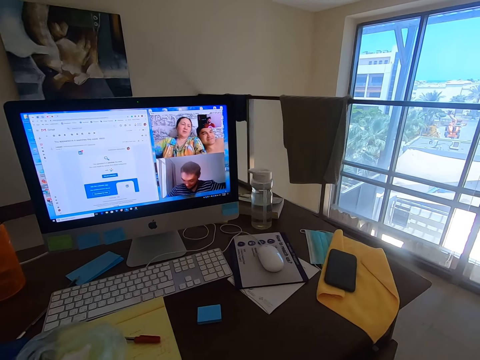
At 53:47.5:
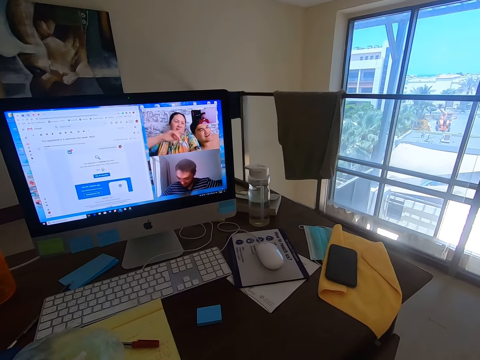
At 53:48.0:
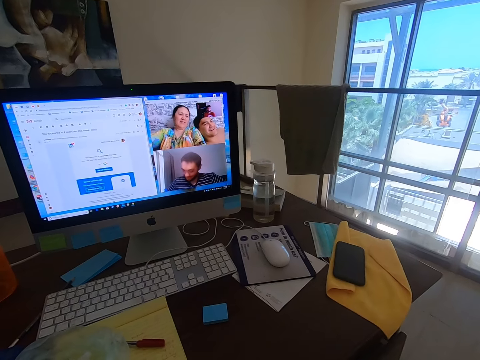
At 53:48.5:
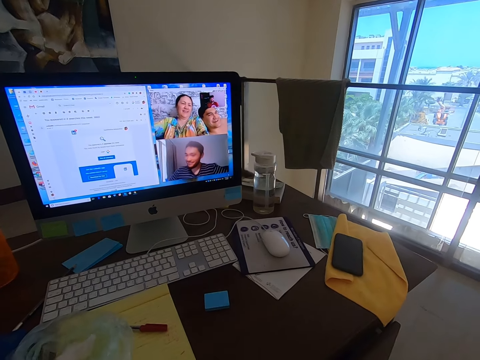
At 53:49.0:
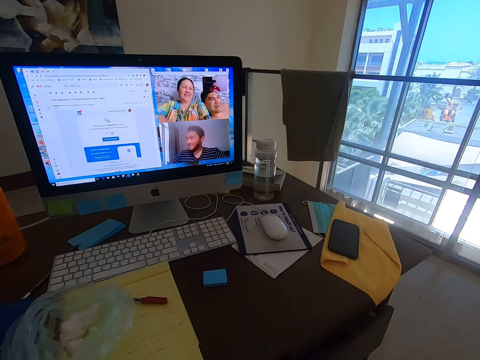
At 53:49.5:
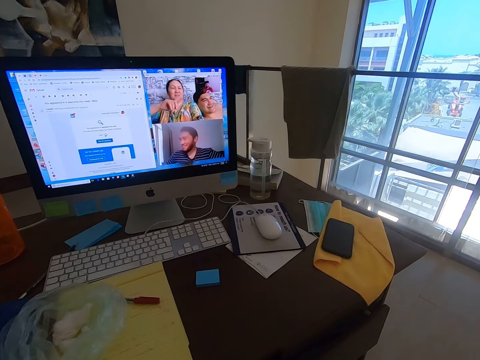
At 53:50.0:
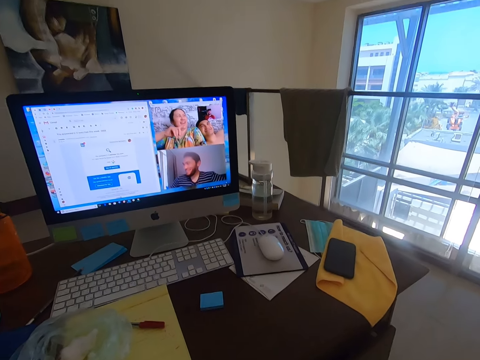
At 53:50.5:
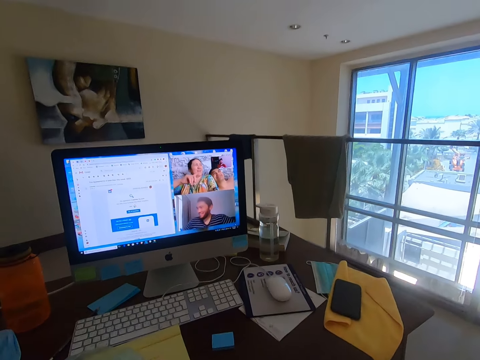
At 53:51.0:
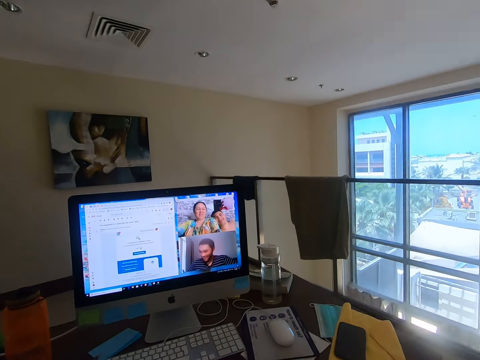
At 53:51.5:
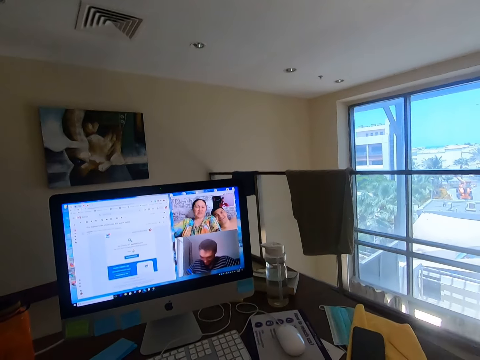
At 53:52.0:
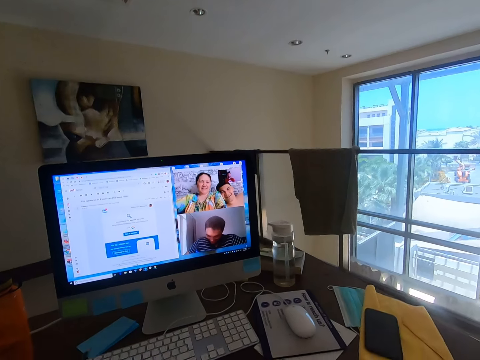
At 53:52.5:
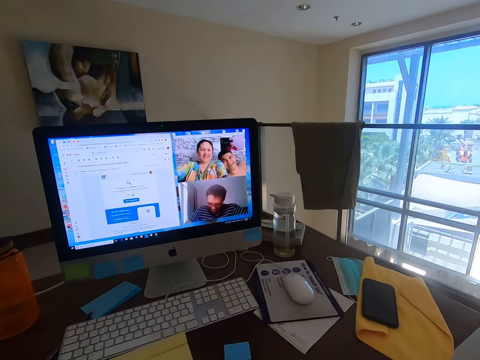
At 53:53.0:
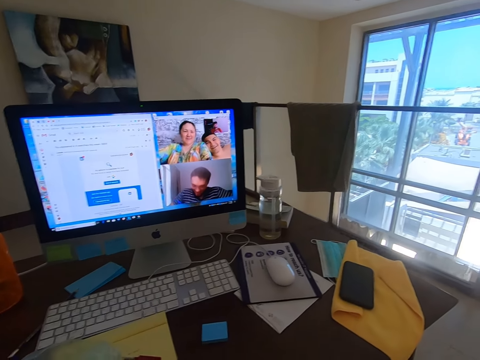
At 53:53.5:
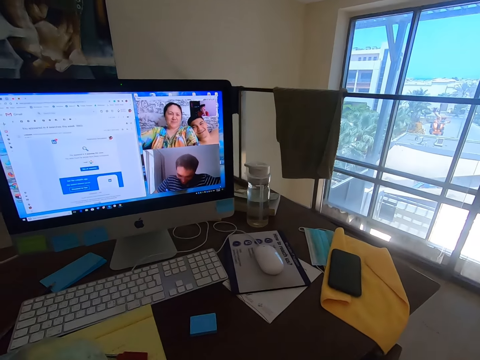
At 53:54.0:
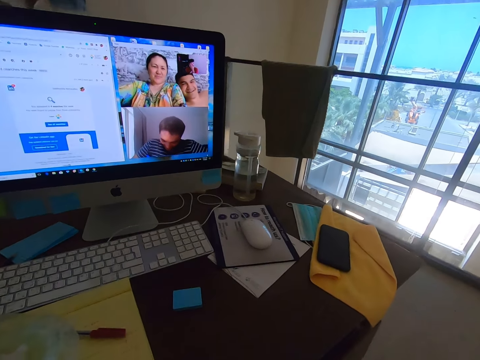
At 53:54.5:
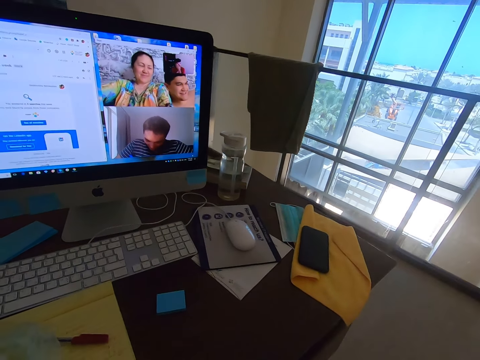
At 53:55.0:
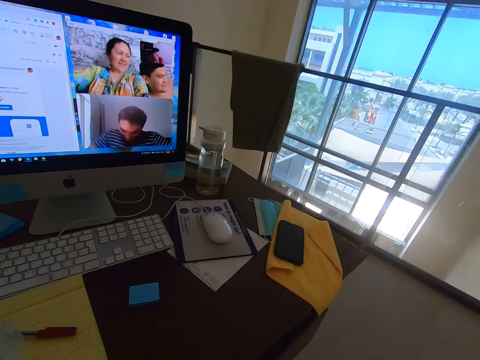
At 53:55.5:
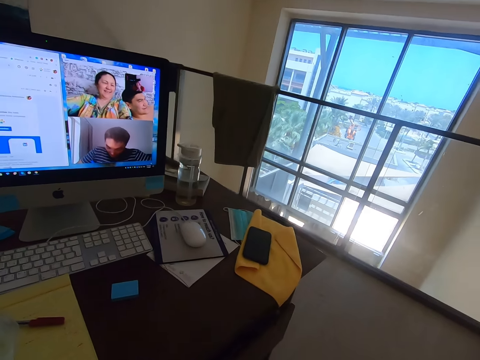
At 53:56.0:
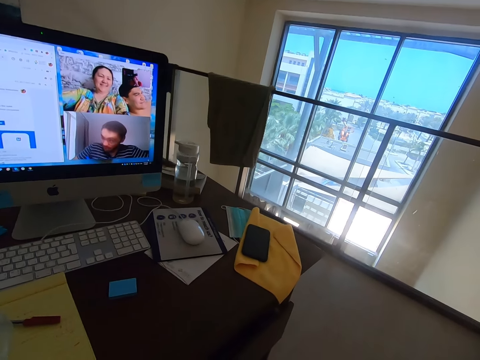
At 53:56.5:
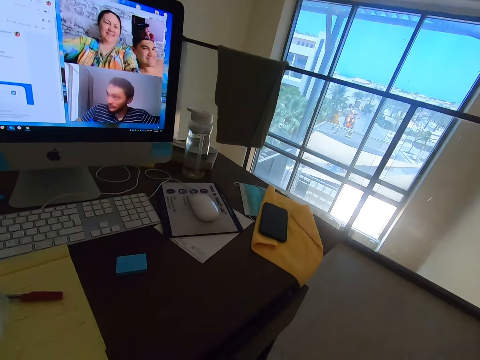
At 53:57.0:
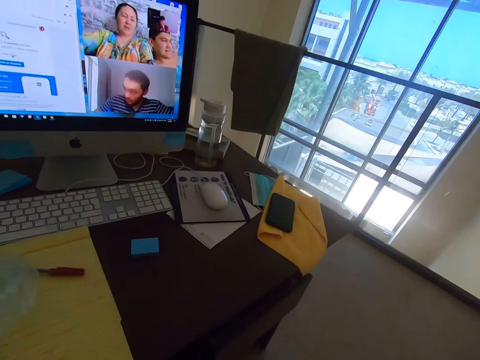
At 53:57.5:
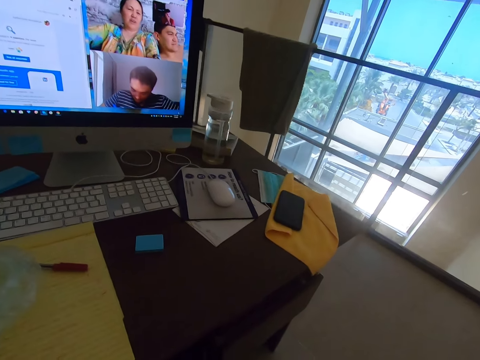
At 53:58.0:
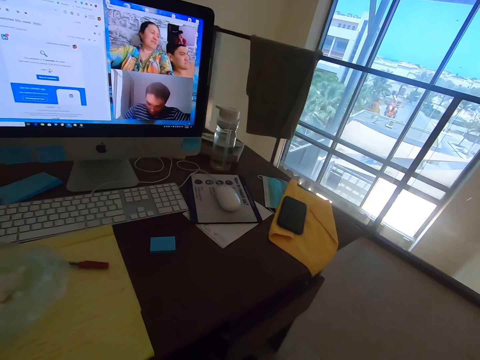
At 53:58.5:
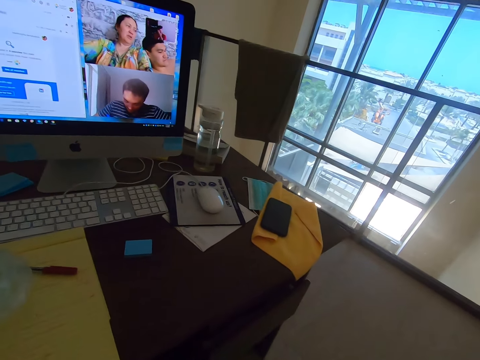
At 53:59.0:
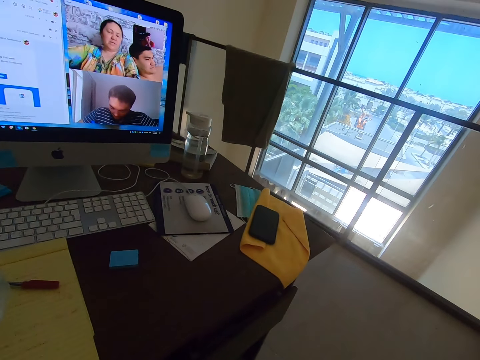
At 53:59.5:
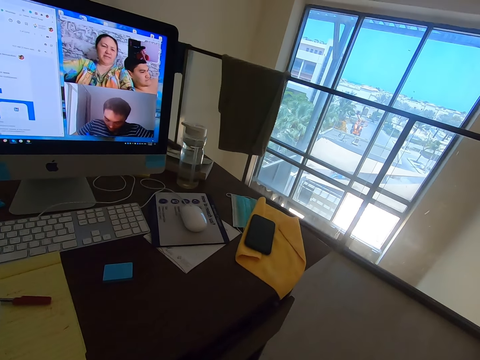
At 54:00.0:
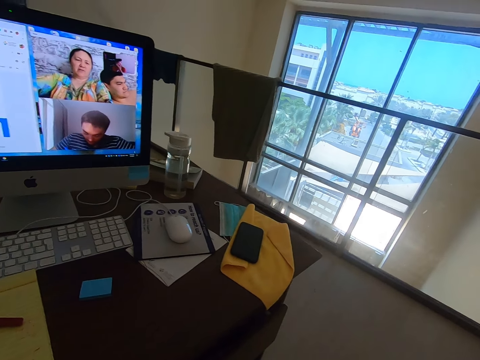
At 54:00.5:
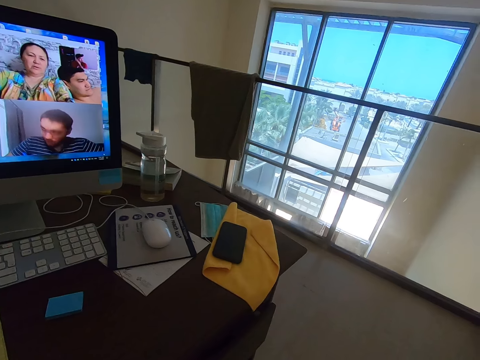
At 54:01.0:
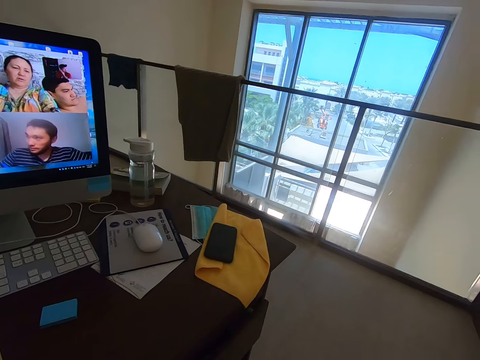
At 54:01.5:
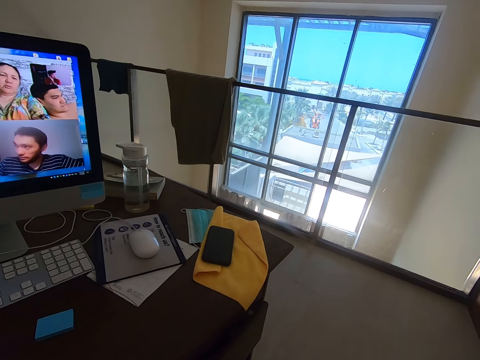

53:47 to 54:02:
A woman converses with the camera wearer. The camera wearer converses with a man, another man and the woman. The woman converses with the camera wearer.

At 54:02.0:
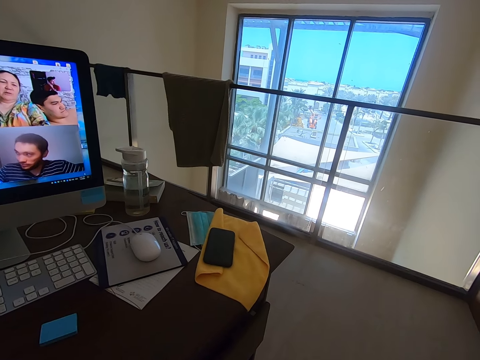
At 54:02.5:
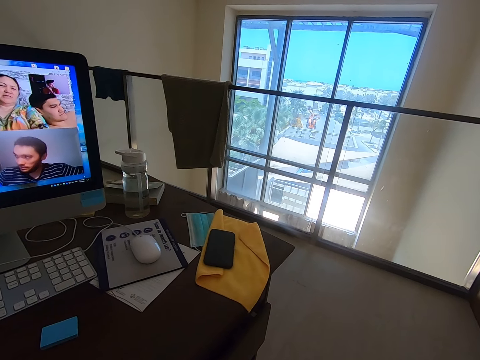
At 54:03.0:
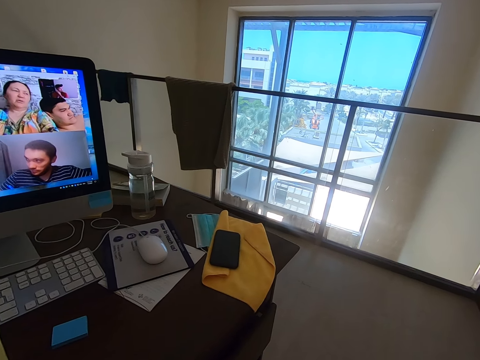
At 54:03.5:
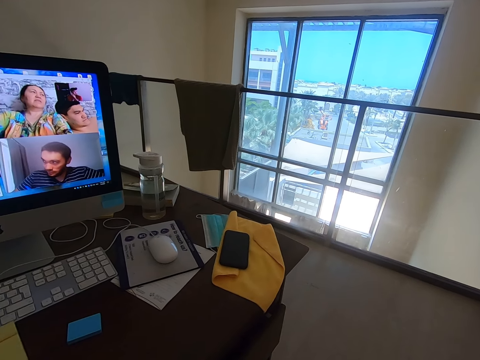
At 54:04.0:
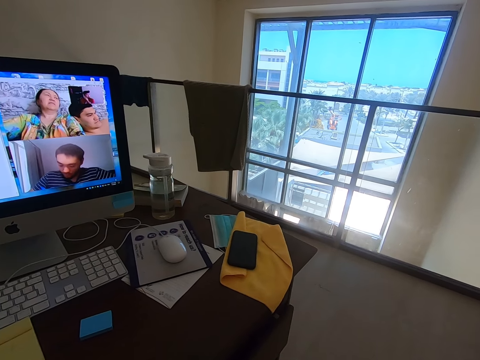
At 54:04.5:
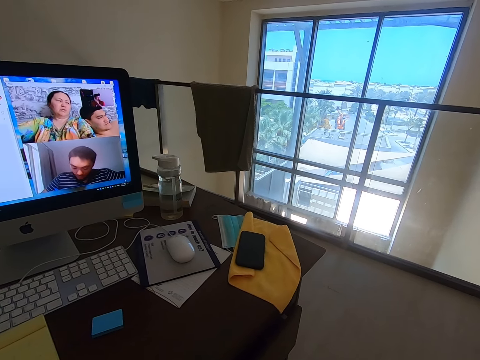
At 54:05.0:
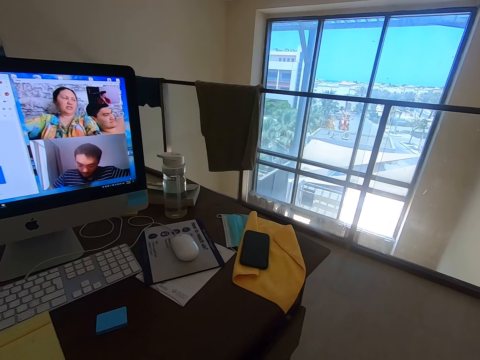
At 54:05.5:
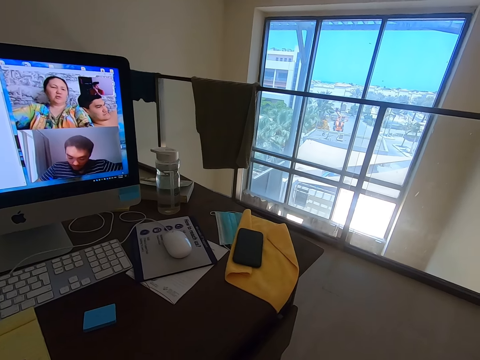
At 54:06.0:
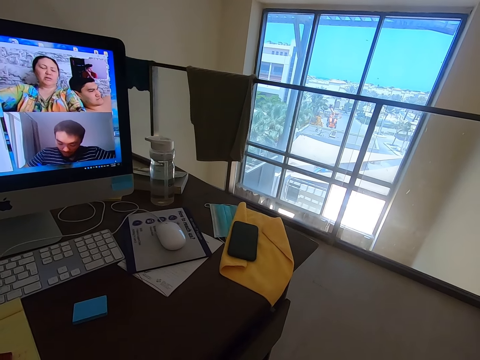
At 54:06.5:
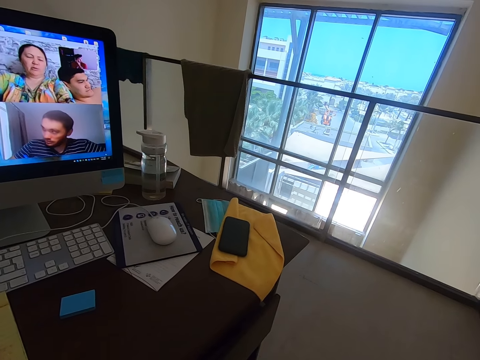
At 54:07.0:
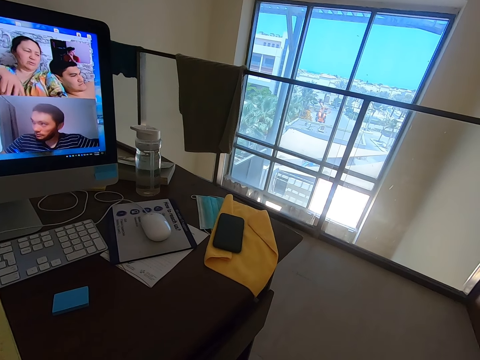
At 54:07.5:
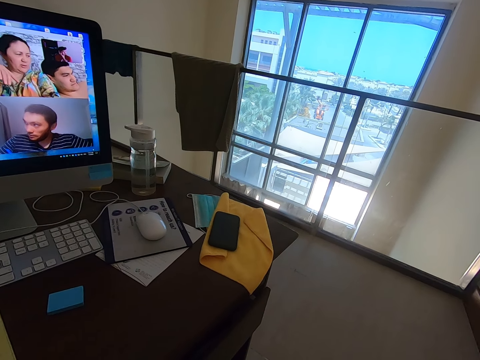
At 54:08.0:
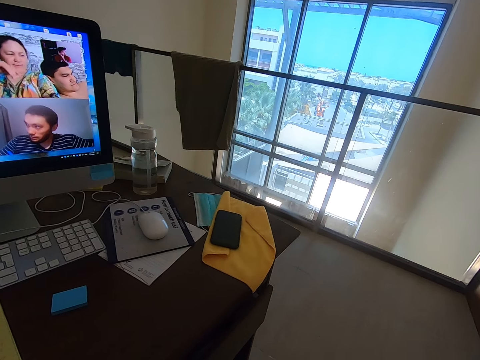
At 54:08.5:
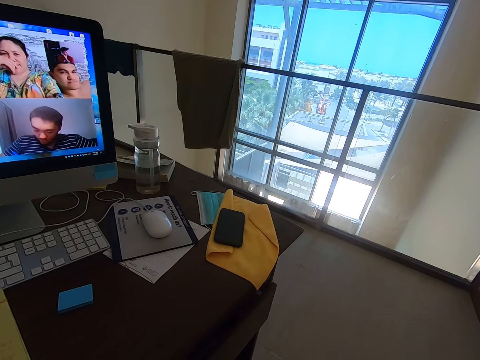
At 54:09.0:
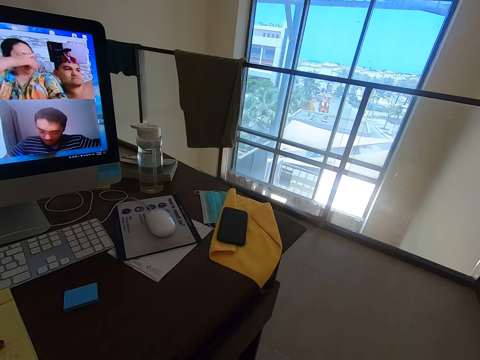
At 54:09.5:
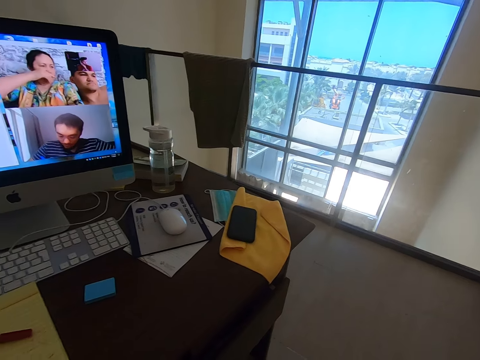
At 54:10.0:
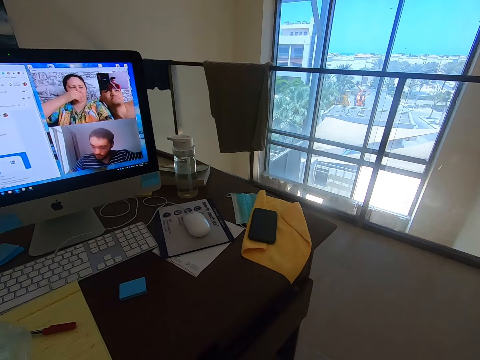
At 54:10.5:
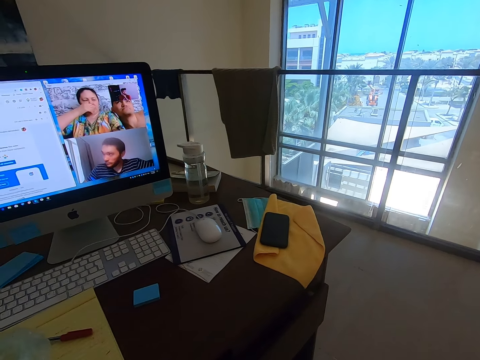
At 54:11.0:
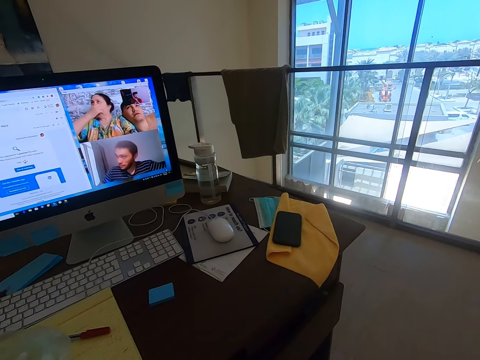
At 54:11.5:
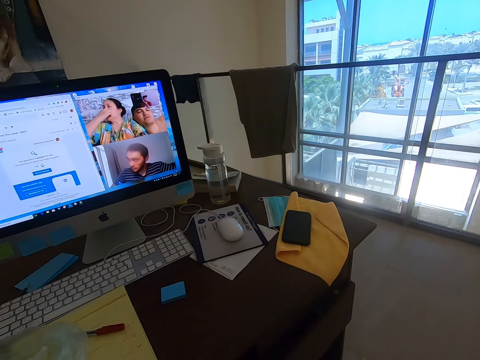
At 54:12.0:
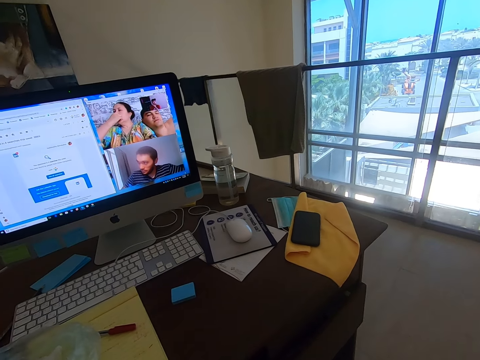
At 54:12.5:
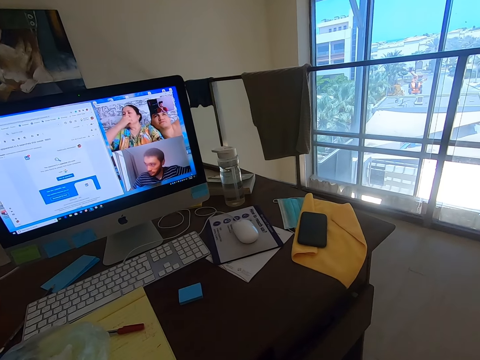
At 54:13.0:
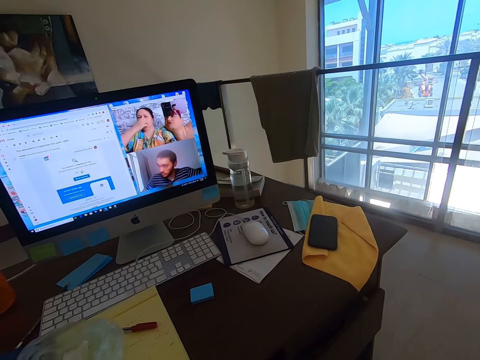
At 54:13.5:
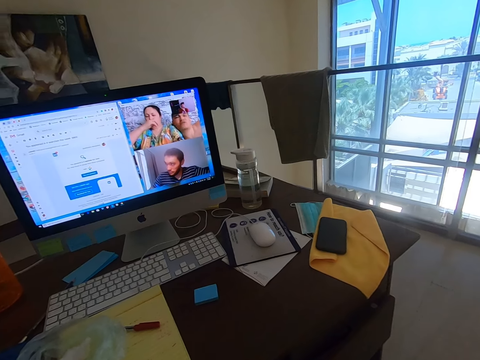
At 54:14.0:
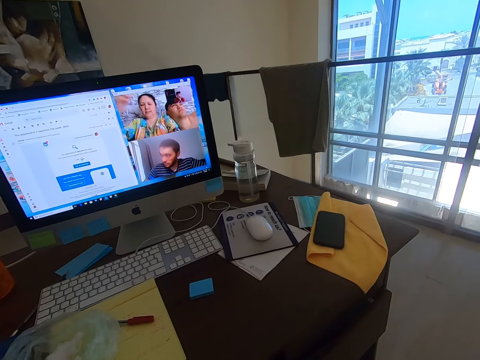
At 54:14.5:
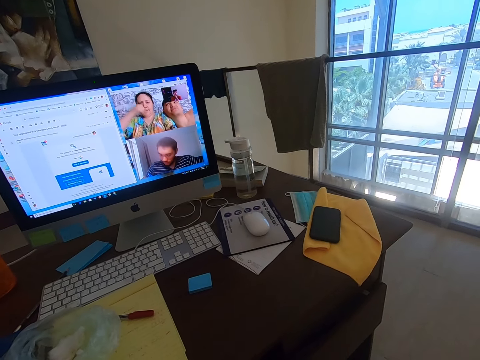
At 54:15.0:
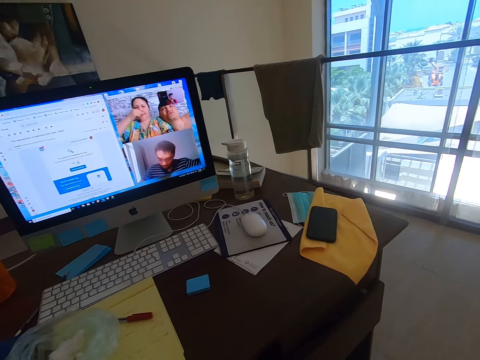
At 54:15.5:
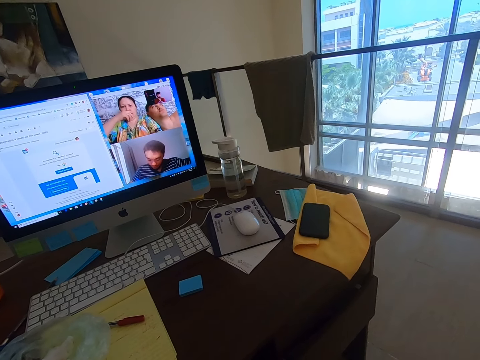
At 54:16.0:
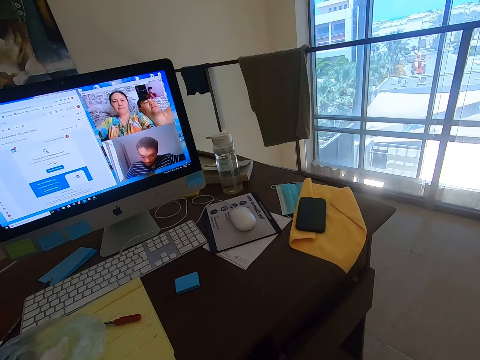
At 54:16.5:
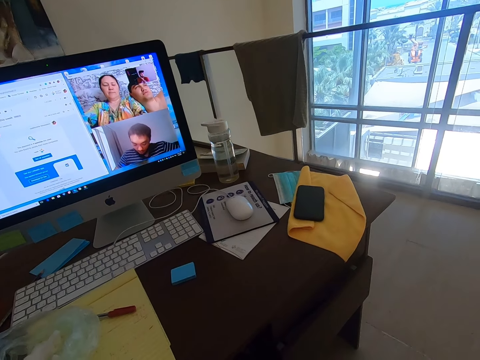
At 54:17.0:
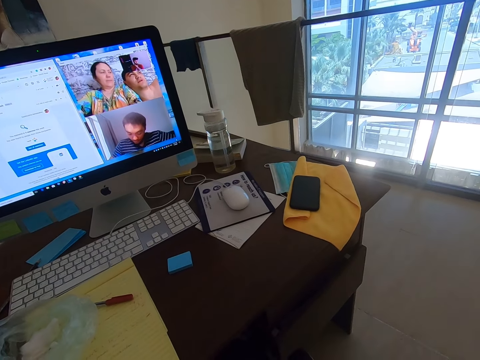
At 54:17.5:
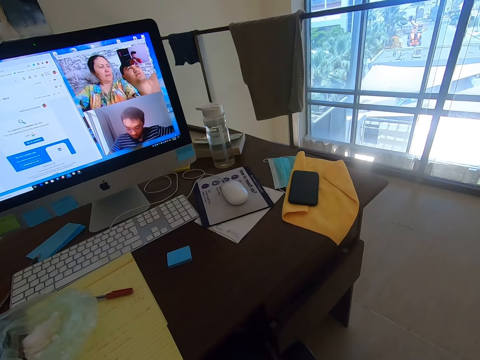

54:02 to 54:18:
A man converses with the camera wearer.
